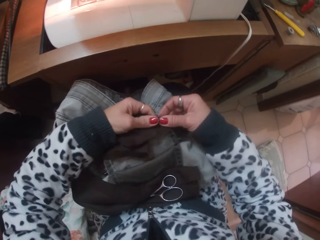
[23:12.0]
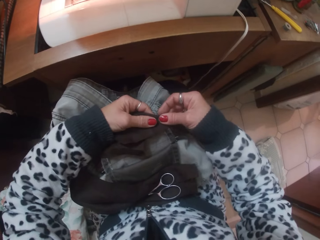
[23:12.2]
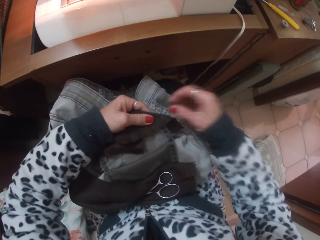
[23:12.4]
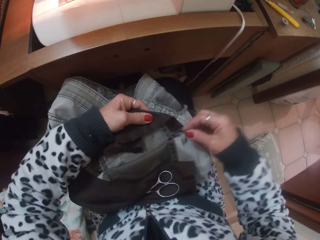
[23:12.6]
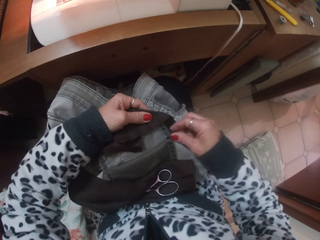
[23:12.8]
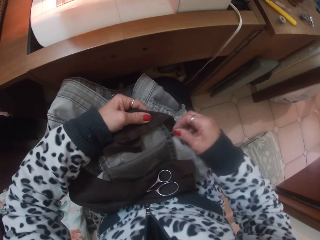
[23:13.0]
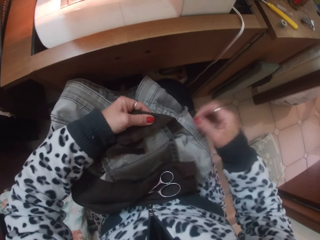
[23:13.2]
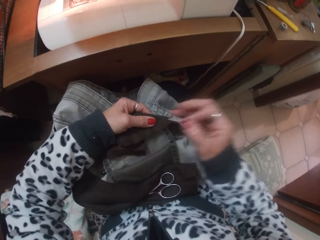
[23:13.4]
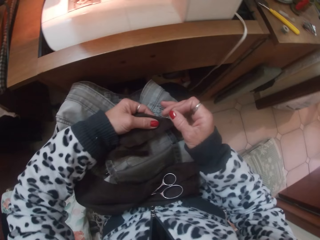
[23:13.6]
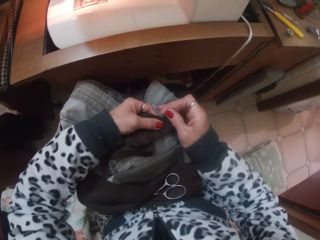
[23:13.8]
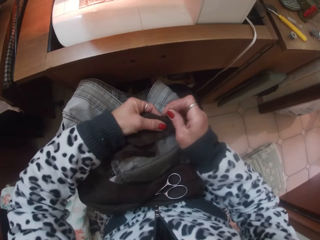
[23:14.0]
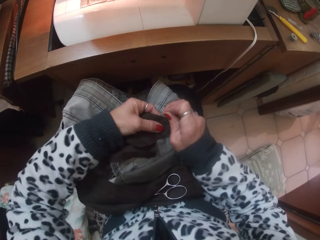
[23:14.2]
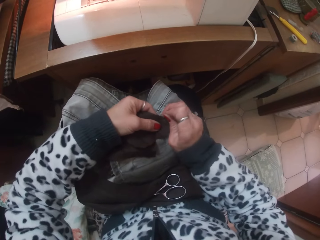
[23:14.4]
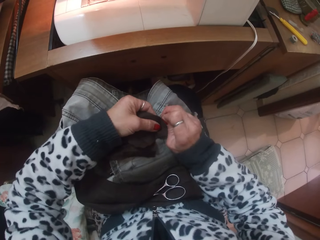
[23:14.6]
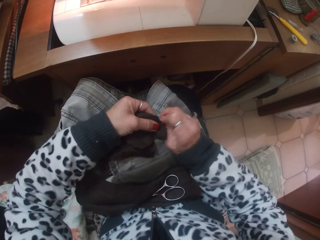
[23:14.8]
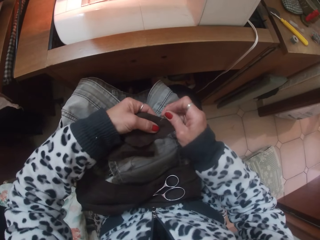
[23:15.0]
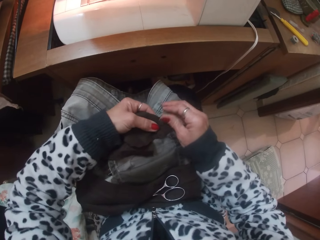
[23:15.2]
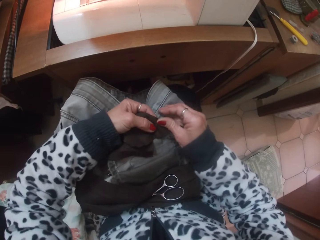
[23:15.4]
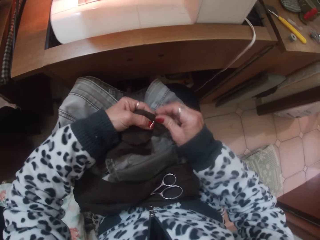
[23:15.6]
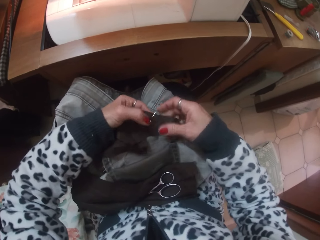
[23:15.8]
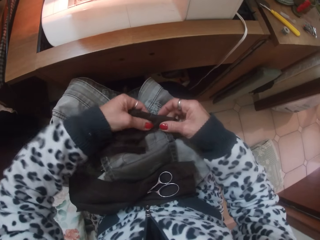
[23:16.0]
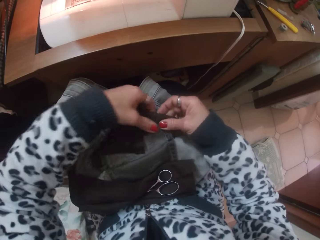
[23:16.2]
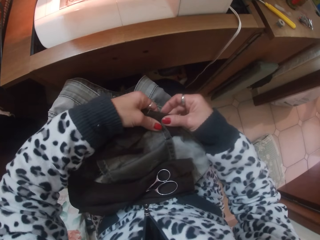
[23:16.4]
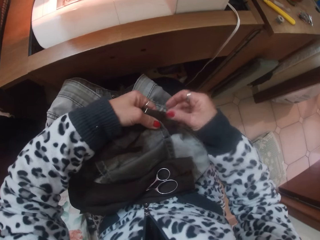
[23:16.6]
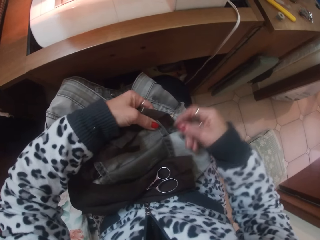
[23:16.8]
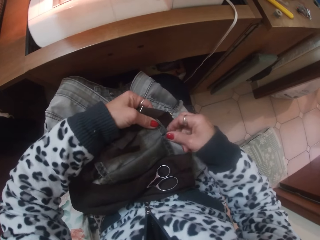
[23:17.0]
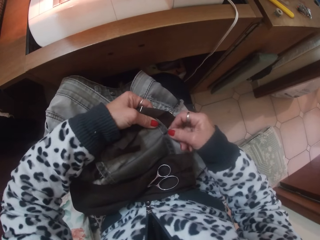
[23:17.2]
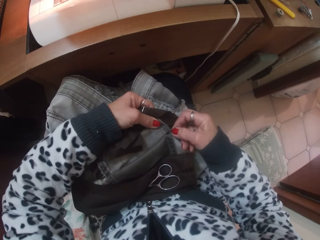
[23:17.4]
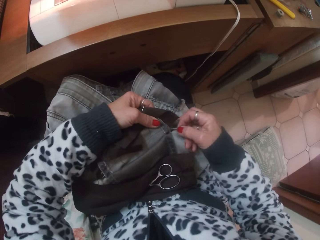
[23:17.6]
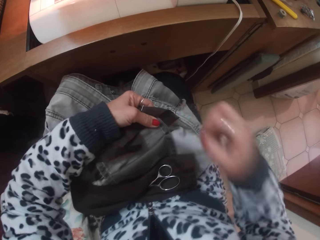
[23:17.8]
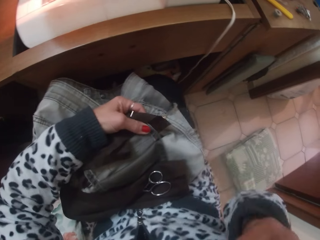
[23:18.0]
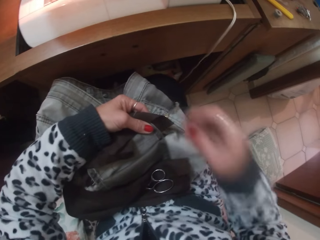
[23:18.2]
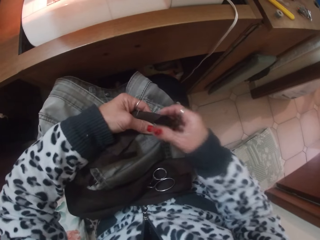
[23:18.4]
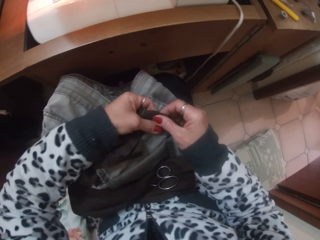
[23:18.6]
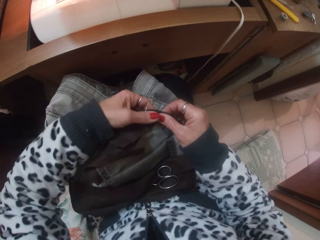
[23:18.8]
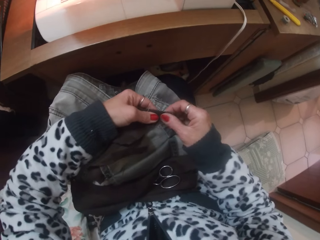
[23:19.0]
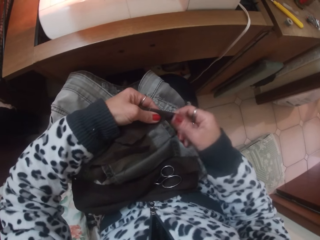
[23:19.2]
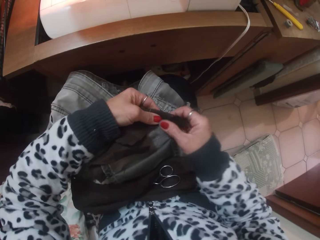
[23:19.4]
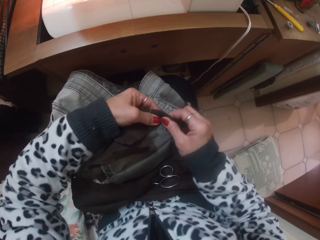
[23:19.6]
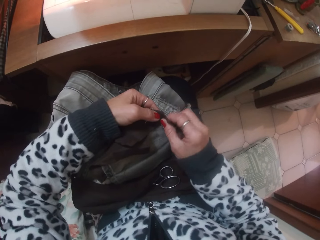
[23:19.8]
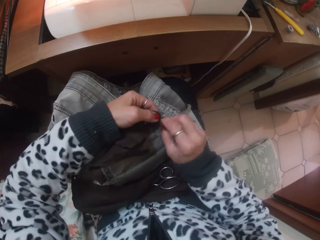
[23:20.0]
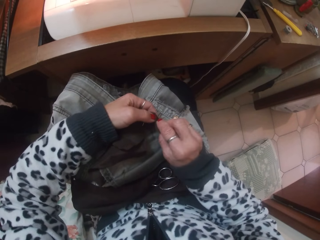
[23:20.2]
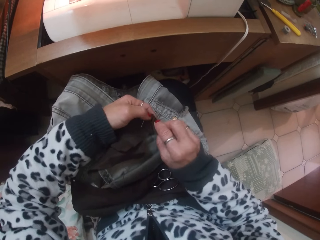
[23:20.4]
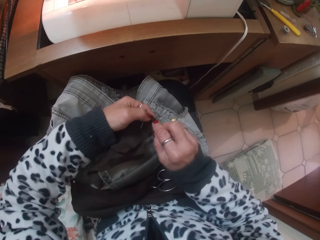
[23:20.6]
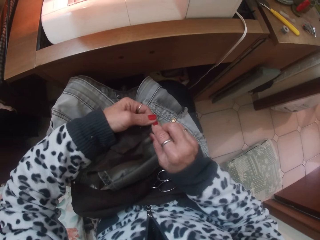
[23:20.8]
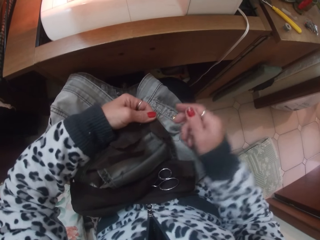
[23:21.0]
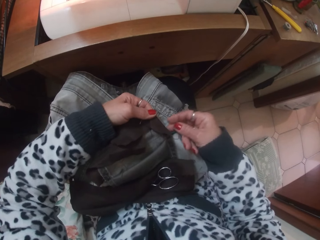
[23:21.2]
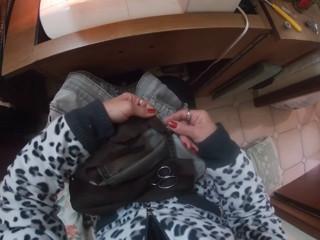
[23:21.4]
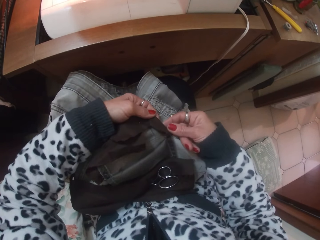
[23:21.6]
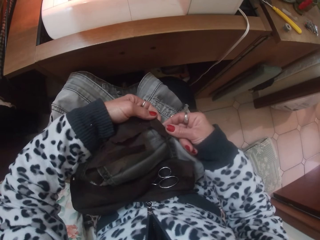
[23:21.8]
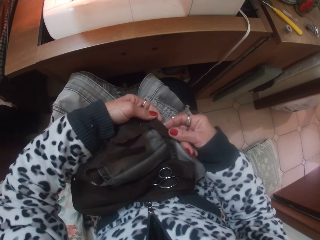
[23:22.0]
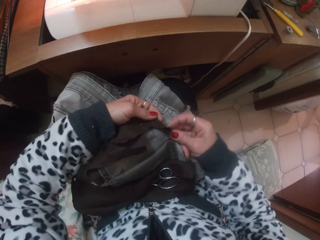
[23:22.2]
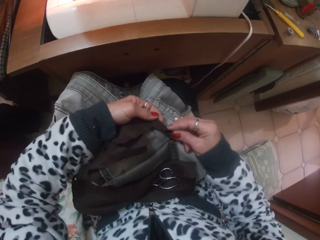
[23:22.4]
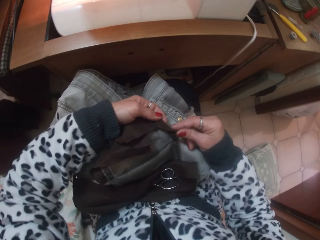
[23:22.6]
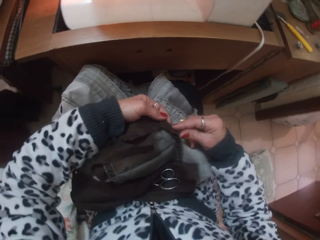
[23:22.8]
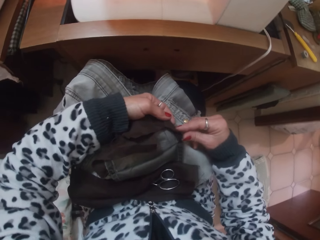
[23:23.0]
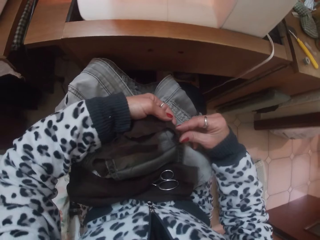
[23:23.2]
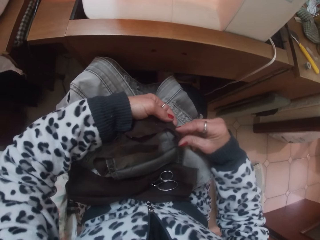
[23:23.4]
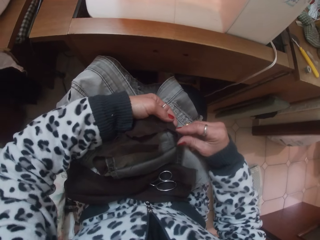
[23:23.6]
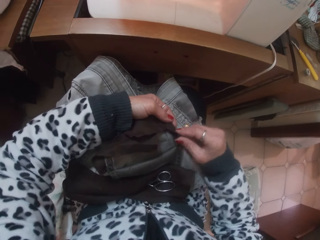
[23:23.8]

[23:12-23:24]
The camera wearer holds the cloth. They hold the needle. They attach the cloth to the trouser pocket with the pin in their right hand. They pierce the cloth. They take out a pin from the trouser pocket with their right hand. They hold the needle. They lift their hand and put down their hand. They wrap the edges of the trouser pocket with cloth.

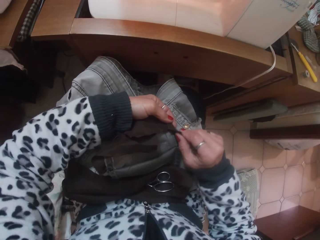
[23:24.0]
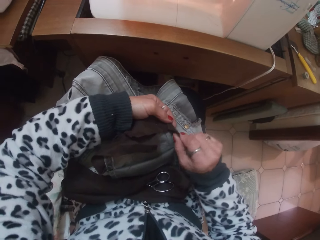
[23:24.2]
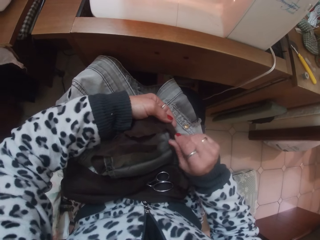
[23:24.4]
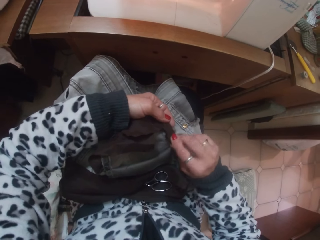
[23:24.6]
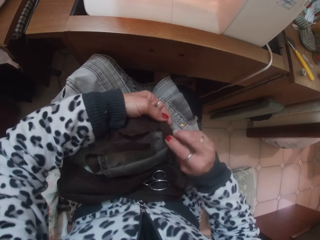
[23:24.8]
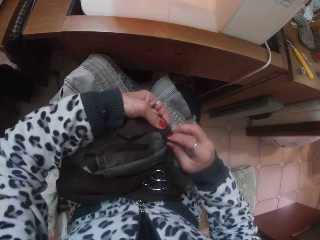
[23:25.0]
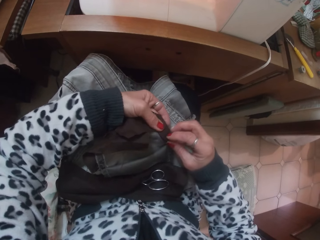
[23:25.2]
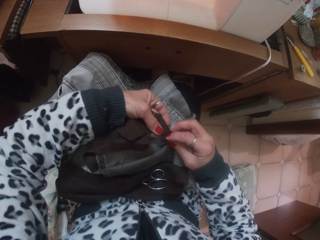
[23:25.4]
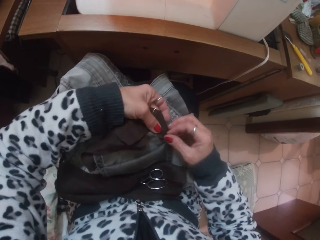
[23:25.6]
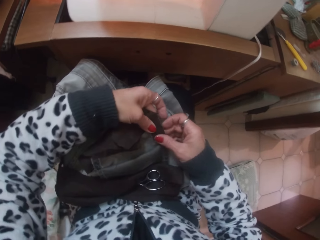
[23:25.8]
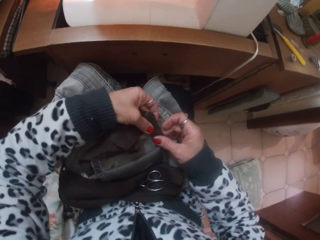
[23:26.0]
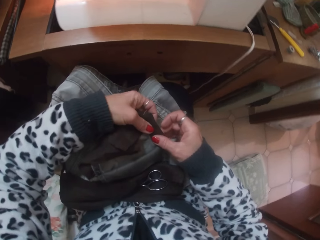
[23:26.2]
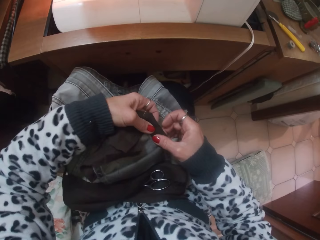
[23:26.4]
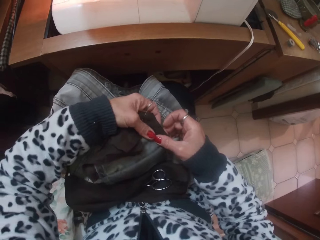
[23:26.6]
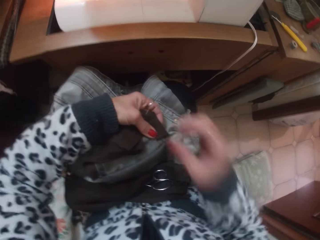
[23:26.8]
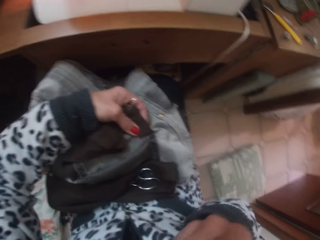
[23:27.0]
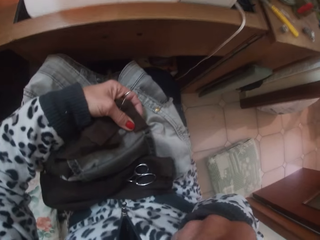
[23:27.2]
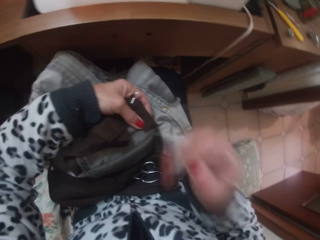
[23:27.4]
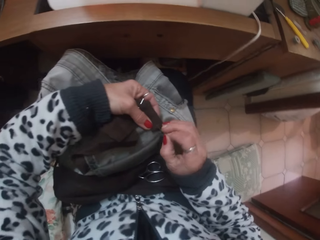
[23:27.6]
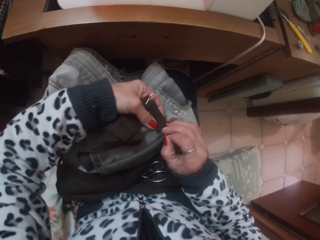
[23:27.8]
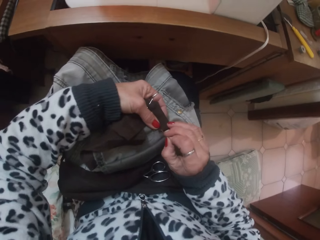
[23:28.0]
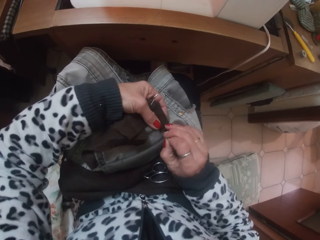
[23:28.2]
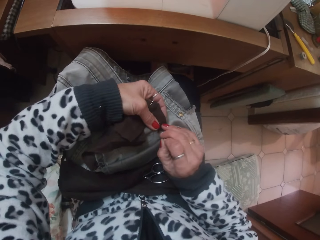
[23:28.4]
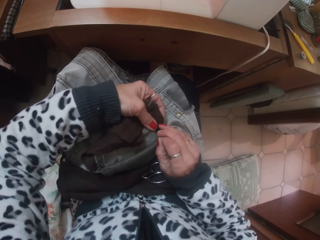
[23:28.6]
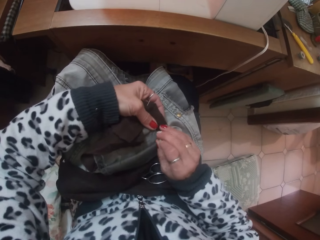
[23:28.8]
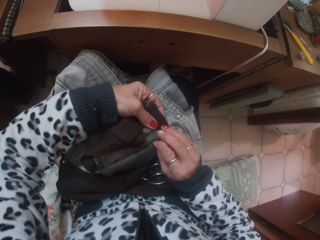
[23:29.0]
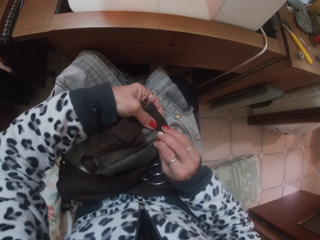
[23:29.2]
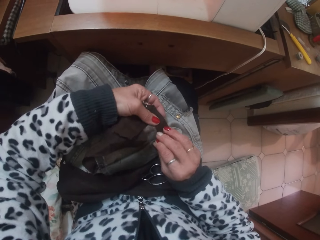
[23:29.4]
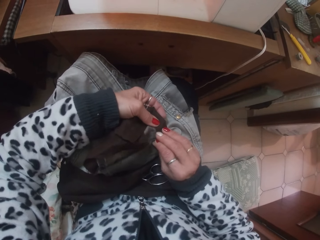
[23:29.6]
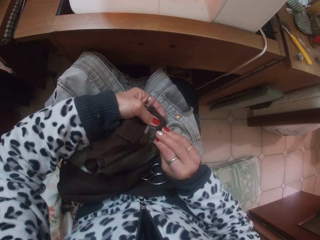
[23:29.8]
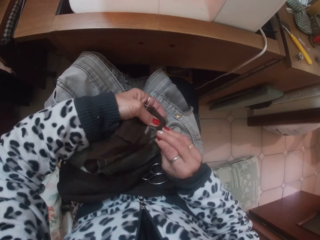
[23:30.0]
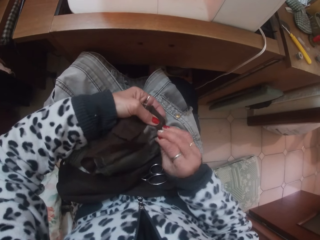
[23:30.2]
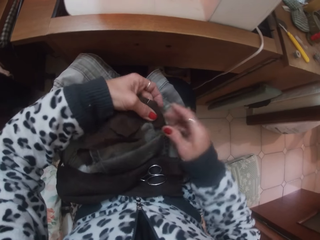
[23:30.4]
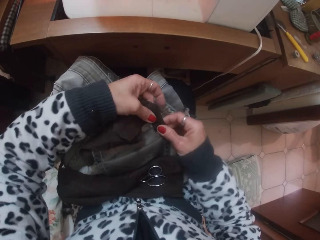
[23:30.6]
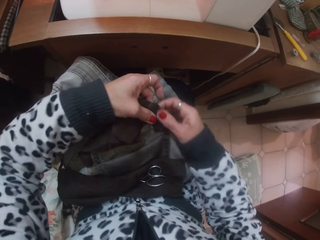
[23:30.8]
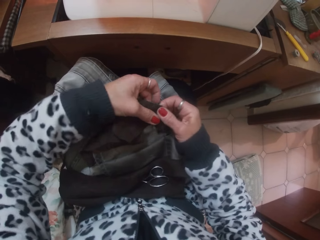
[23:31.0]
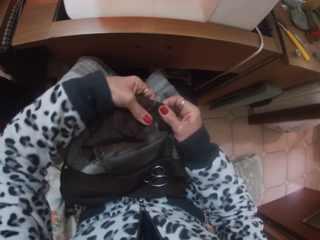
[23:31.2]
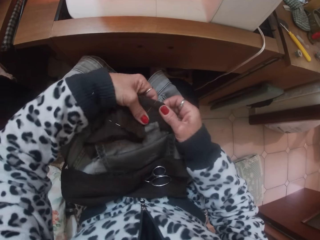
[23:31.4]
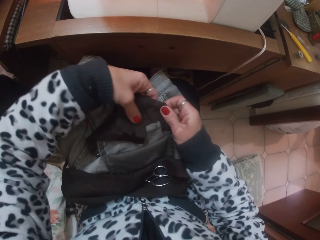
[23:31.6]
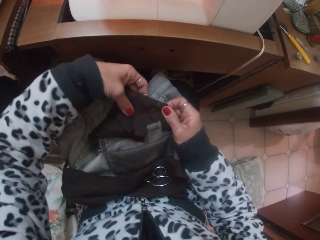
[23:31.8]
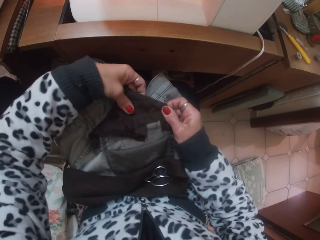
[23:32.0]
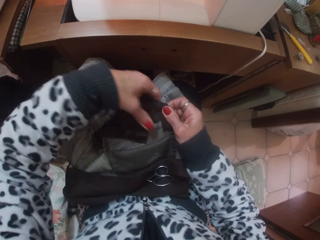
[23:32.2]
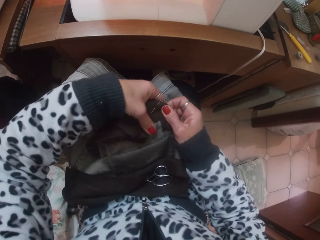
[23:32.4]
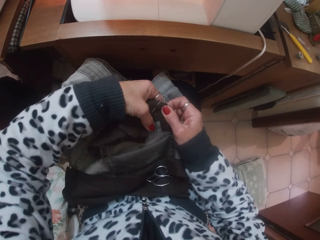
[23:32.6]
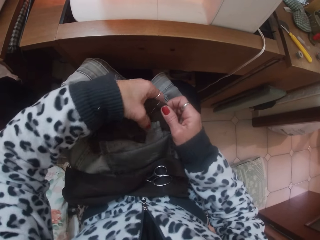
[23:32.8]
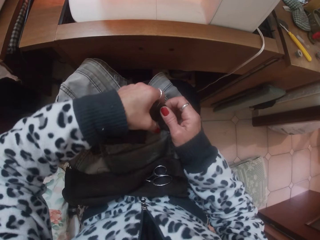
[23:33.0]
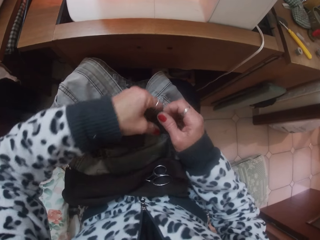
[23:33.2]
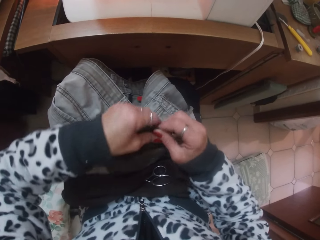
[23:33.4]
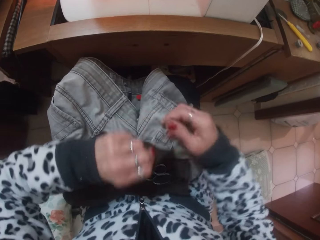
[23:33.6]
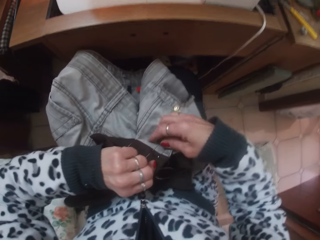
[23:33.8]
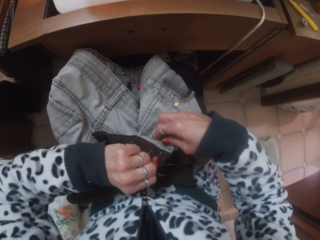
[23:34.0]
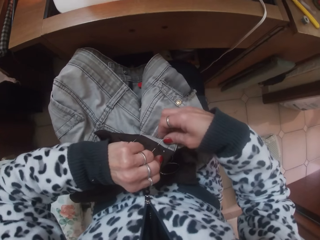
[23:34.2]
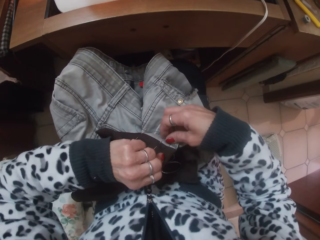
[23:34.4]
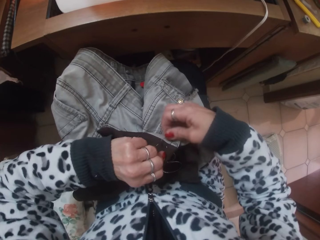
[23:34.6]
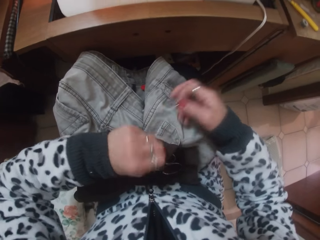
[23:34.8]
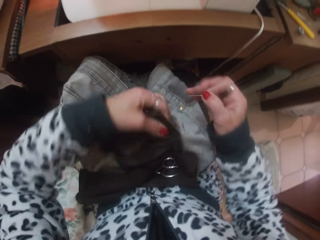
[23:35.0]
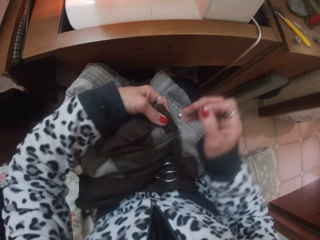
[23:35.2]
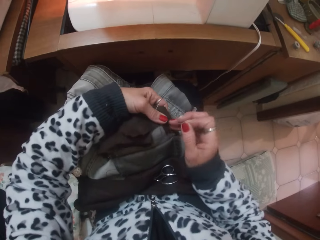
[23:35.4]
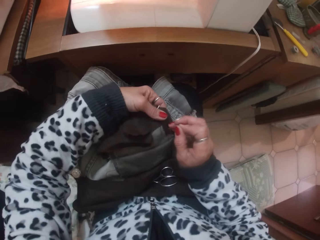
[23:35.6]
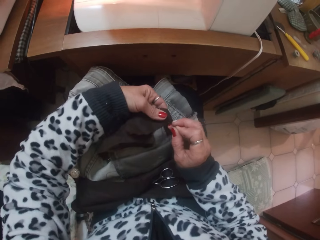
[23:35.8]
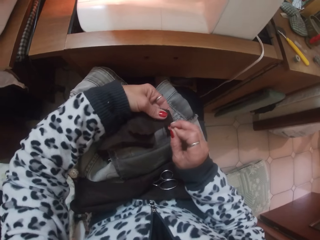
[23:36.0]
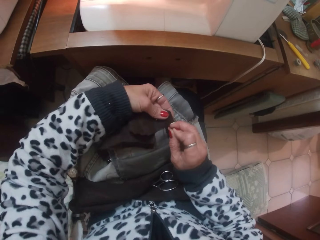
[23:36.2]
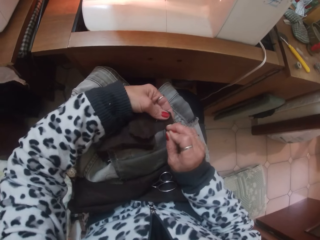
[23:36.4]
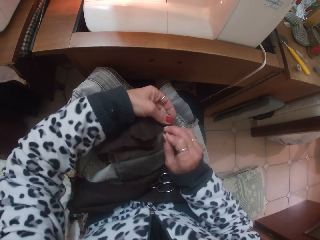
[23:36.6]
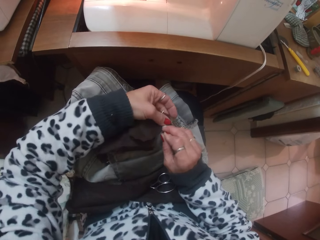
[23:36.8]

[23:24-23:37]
The camera wearer smoothens the edges of the trouser pocket with their hands. They hold the cloth. They take the pin from their mouth. They lift their hand. They attach the cloth to the trouser pocket with the pin in their right hand. They put down their hand. They take out a pin from the trouser pocket with their right hand. They attach the cloth to the trouser pocket with the pin in their right hand. They pierce the cloth. They hold the cloth. They take out a pin from the trouser pocket with their right hand. They hold the needle. They attach the cloth to the trouser pocket with the pin in their right hand.
